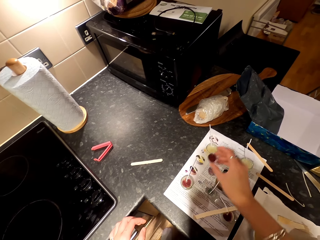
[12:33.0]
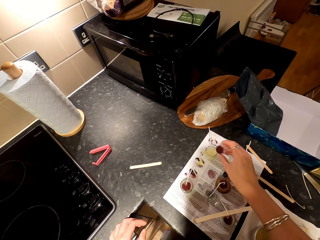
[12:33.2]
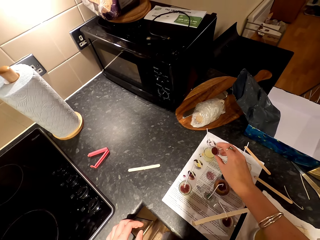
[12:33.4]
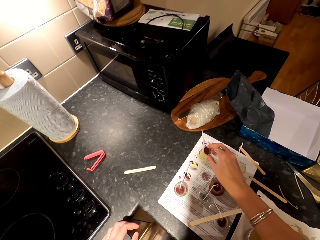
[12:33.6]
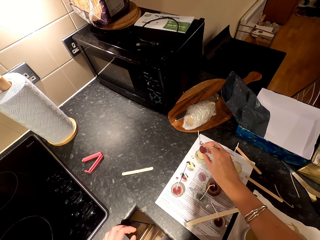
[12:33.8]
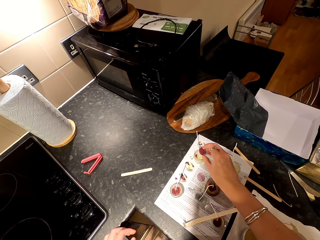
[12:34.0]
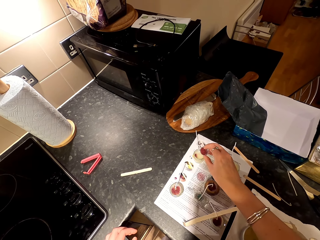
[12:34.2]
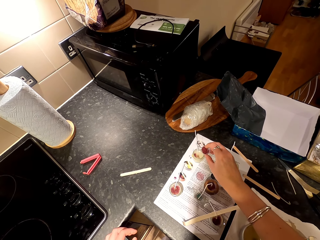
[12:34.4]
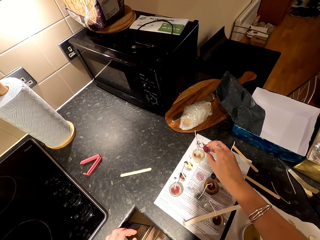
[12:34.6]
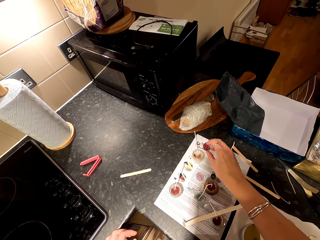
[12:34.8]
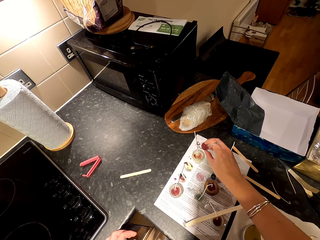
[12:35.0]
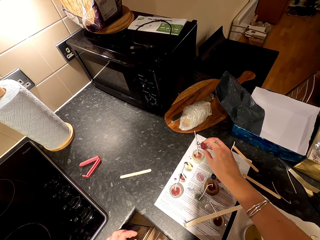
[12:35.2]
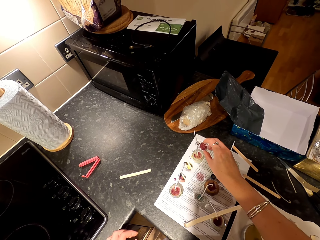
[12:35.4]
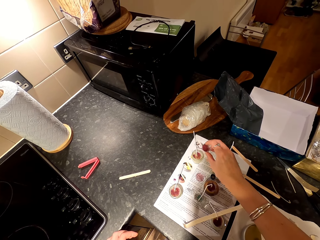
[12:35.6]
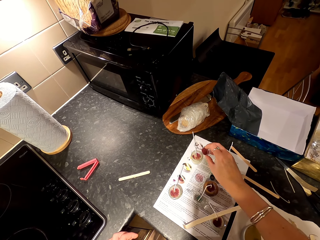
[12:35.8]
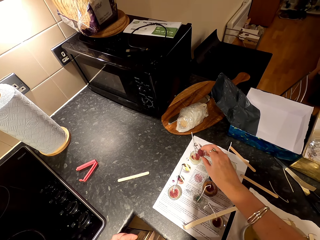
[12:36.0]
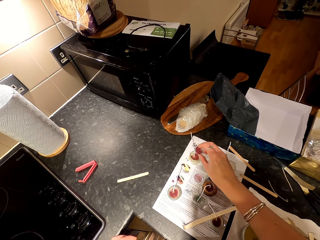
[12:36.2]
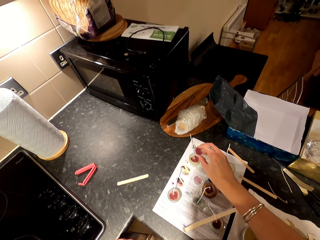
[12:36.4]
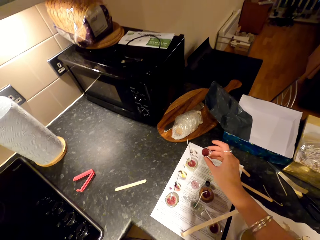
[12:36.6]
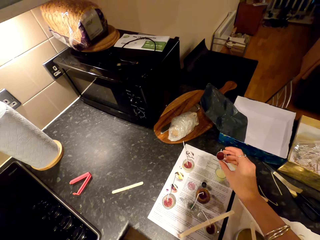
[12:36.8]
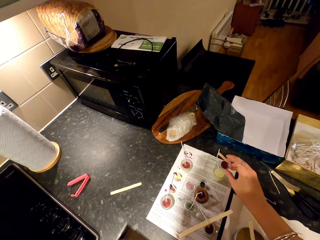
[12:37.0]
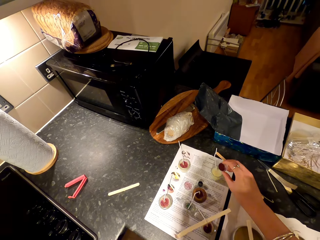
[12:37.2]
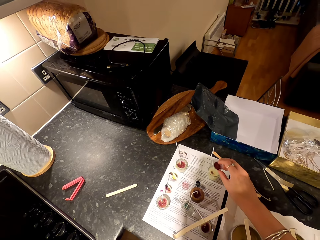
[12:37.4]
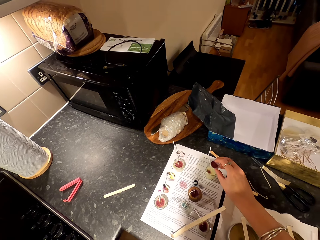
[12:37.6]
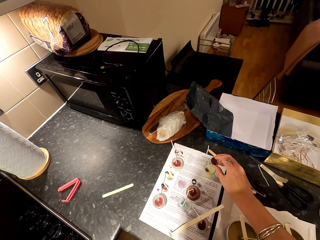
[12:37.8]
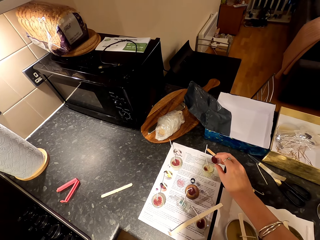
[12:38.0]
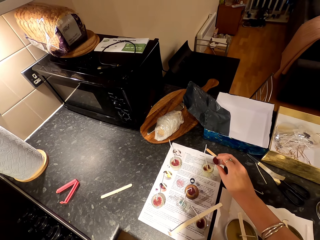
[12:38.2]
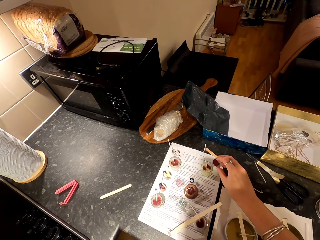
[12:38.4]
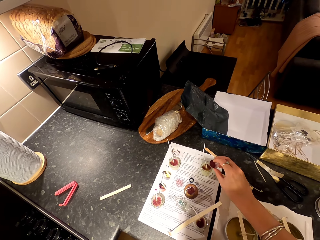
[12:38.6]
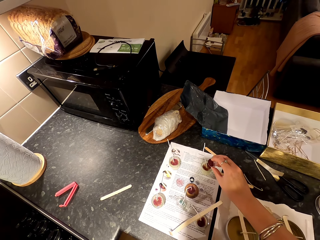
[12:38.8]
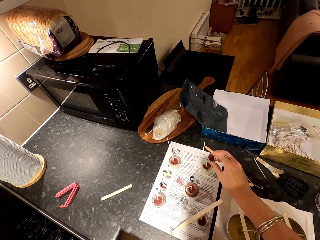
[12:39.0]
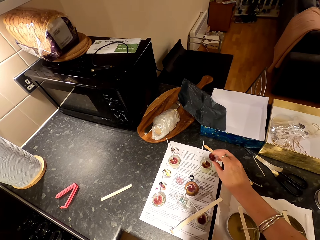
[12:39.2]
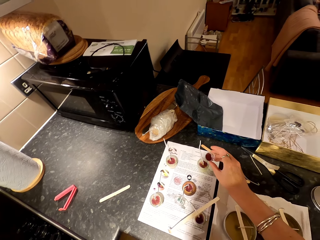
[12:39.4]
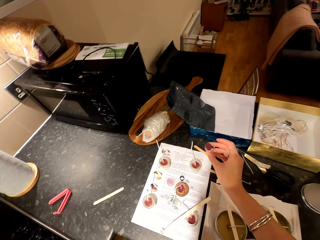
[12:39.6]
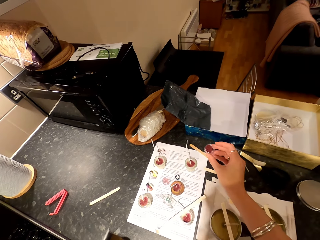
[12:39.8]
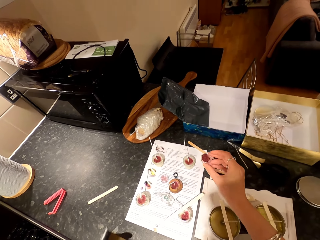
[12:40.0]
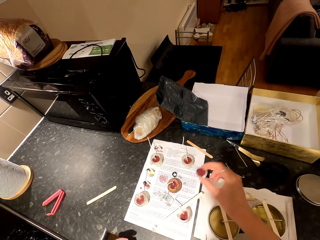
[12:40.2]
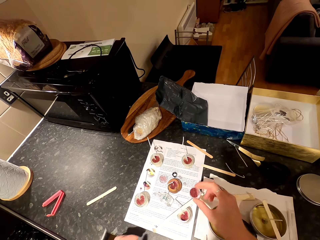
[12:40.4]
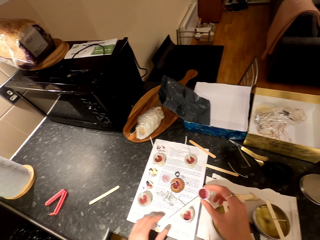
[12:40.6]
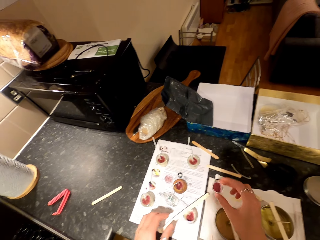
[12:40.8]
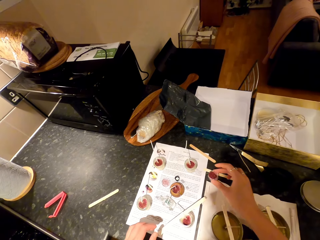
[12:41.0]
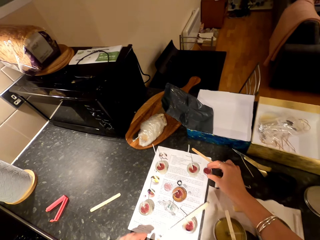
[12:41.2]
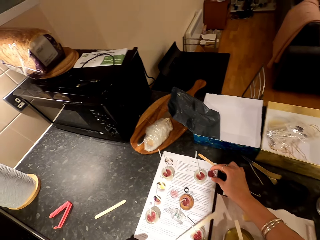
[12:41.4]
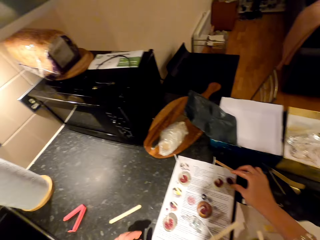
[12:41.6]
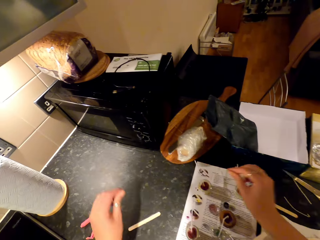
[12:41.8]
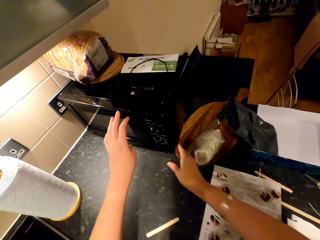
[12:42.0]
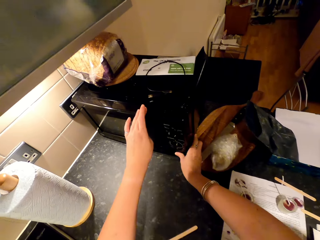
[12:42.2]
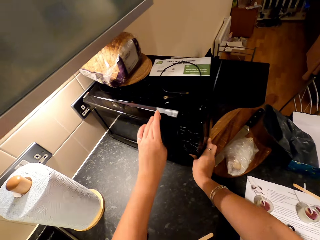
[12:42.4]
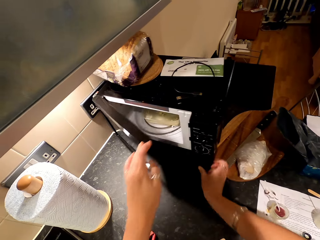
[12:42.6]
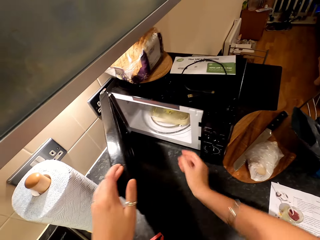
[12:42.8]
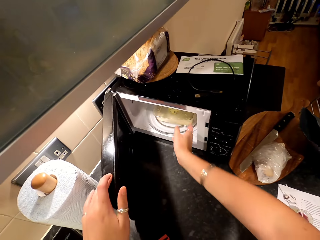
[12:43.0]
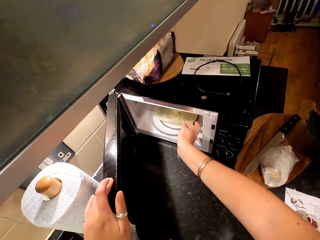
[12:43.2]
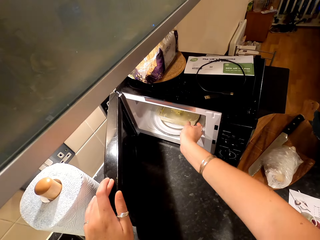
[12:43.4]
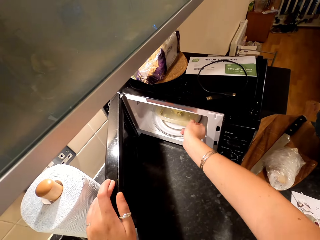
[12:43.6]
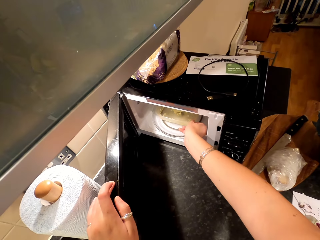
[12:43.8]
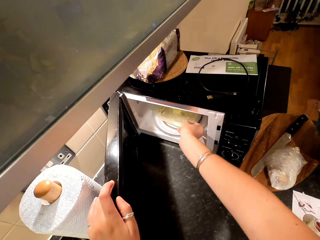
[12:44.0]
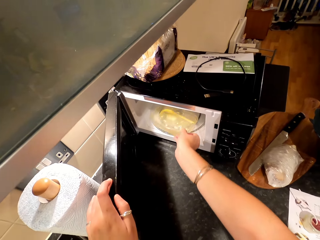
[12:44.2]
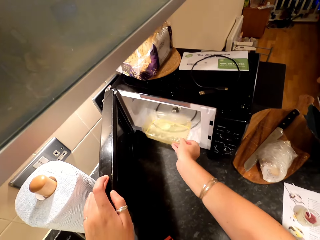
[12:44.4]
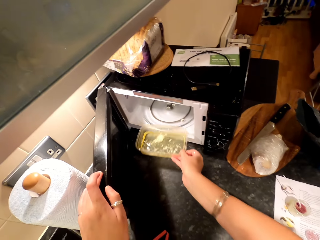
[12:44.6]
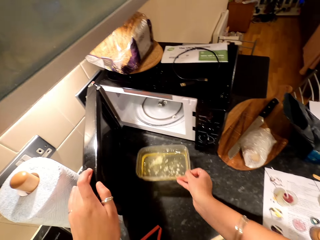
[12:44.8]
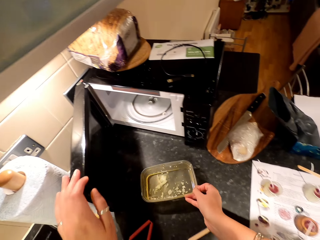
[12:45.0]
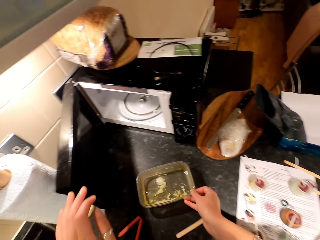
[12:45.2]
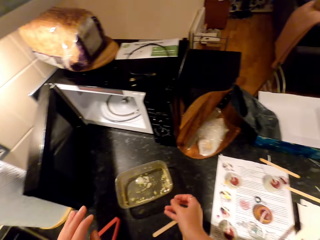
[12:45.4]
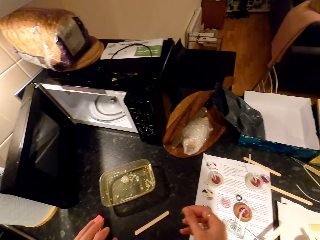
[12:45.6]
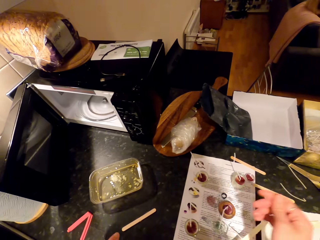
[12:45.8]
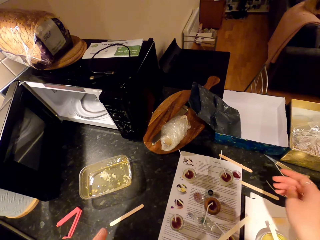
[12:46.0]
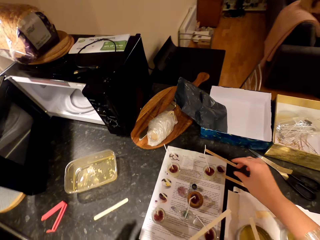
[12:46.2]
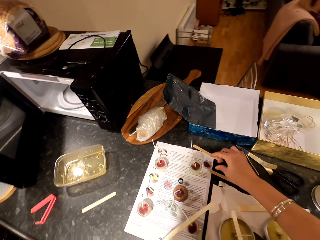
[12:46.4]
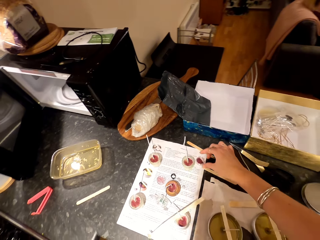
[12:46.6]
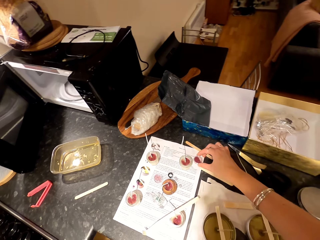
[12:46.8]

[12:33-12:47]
The camera wearer moves a hand around. They put something in the candle container. They move a hand around. They put something in the candle container. They move hands around. They put a container on the paper. They open the microwave oven. They bring out a bowl or dish of something. They put the dish on the countertop. A woman sits on the couch.

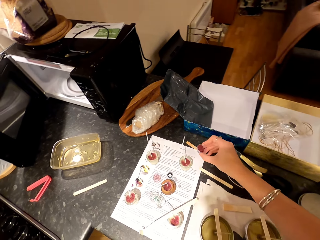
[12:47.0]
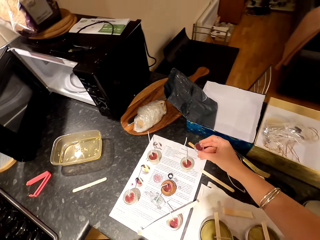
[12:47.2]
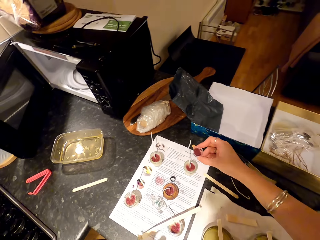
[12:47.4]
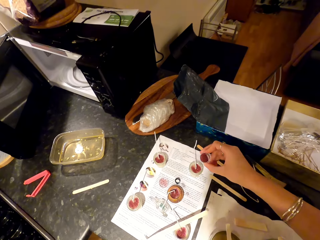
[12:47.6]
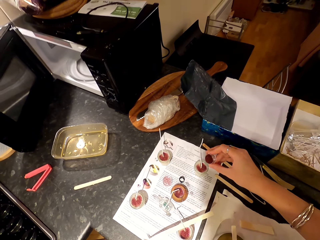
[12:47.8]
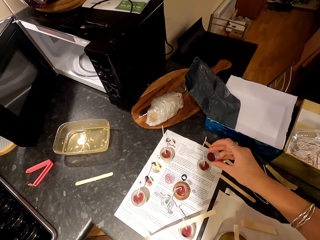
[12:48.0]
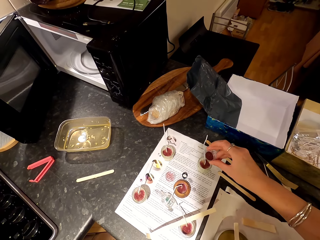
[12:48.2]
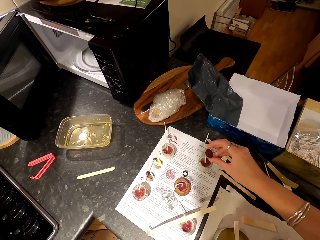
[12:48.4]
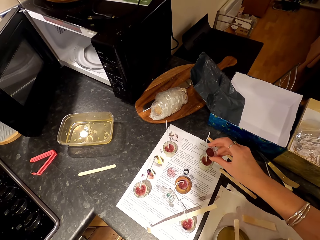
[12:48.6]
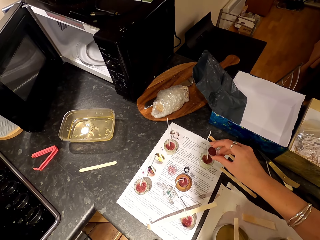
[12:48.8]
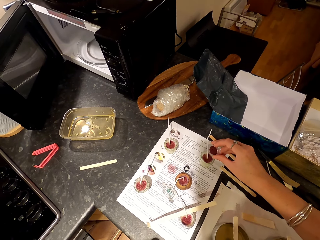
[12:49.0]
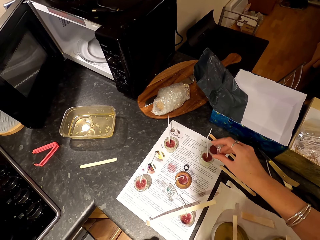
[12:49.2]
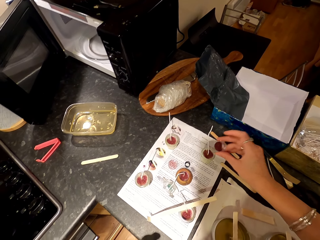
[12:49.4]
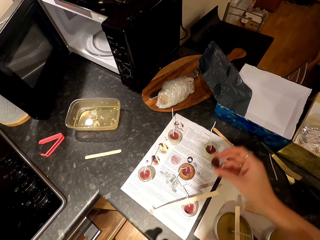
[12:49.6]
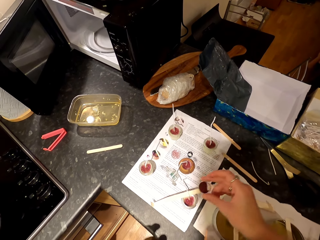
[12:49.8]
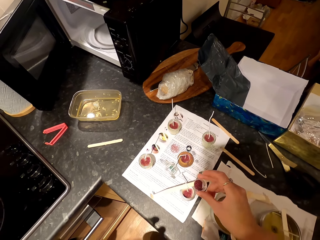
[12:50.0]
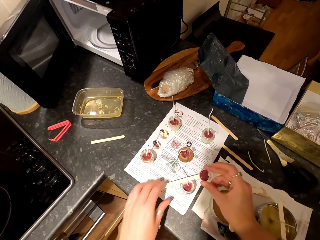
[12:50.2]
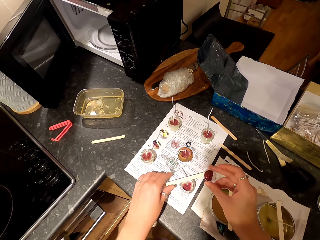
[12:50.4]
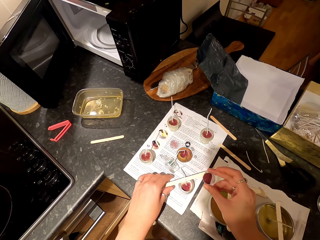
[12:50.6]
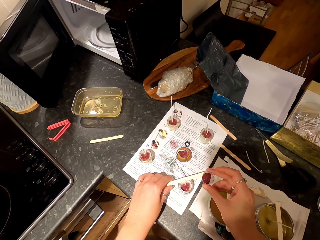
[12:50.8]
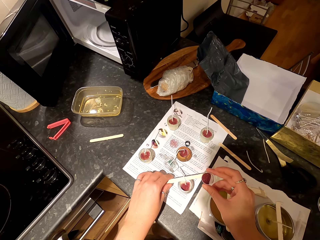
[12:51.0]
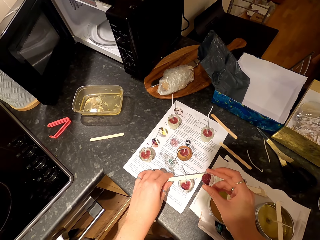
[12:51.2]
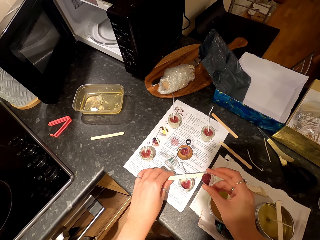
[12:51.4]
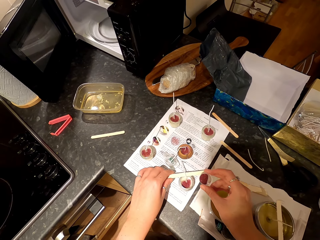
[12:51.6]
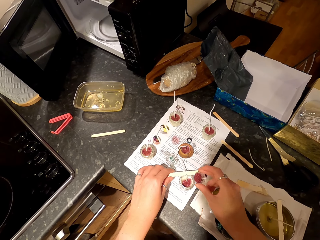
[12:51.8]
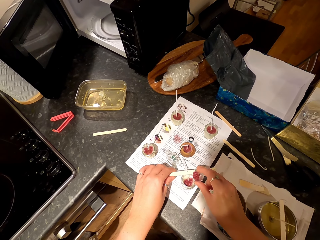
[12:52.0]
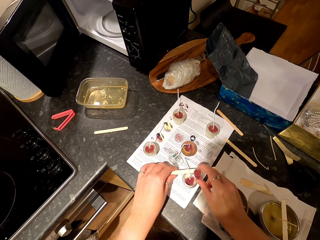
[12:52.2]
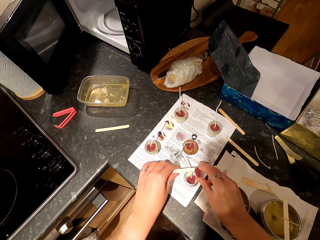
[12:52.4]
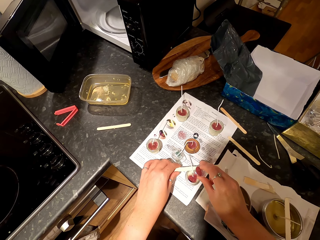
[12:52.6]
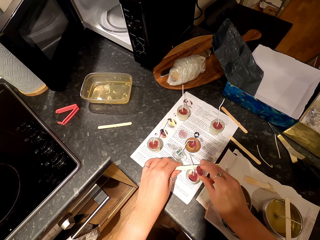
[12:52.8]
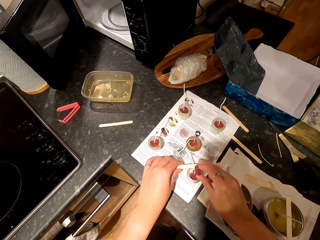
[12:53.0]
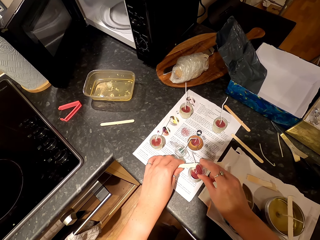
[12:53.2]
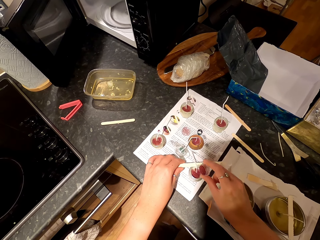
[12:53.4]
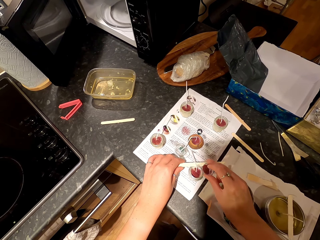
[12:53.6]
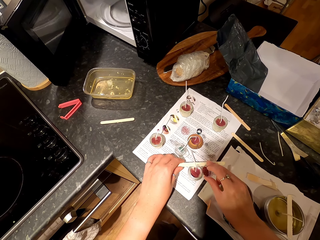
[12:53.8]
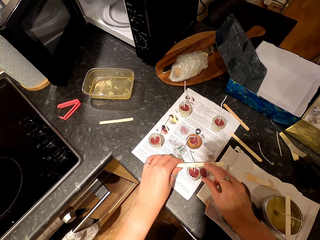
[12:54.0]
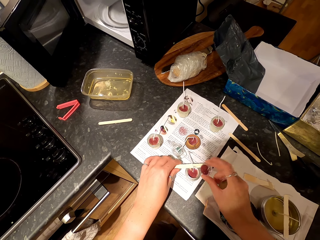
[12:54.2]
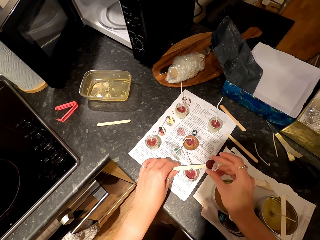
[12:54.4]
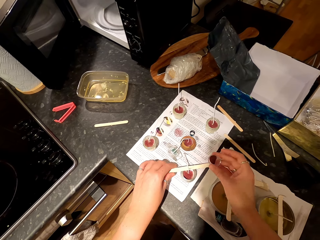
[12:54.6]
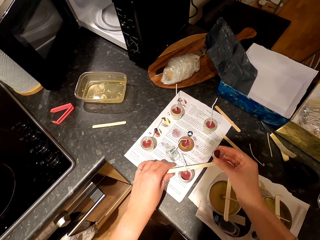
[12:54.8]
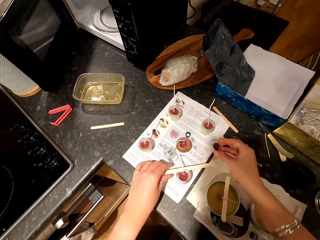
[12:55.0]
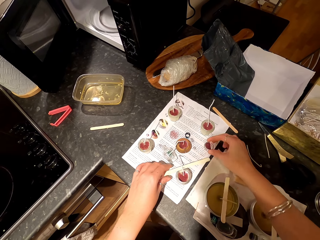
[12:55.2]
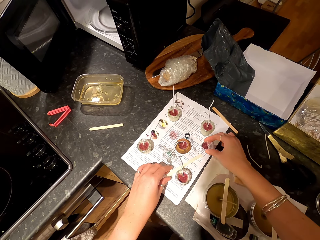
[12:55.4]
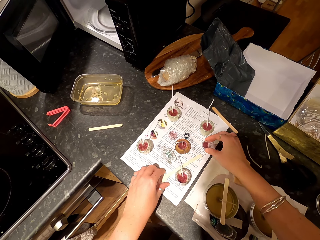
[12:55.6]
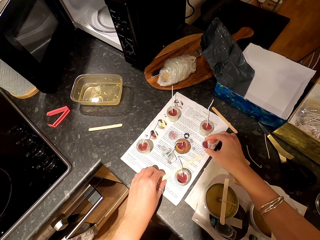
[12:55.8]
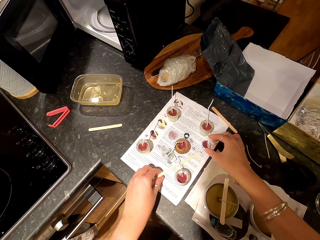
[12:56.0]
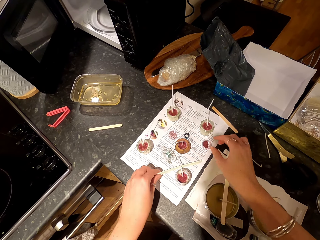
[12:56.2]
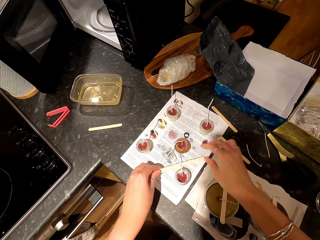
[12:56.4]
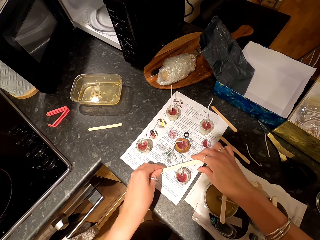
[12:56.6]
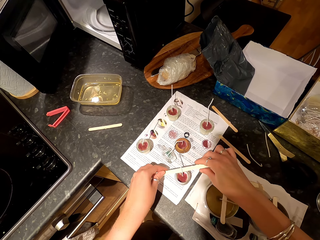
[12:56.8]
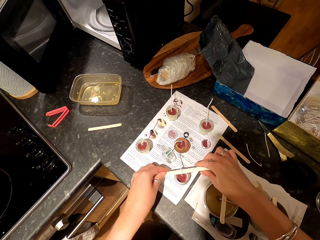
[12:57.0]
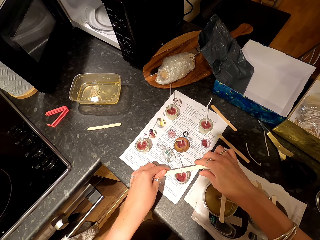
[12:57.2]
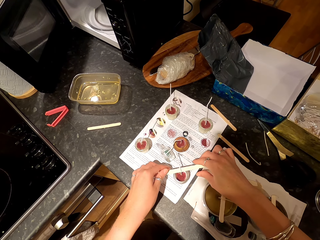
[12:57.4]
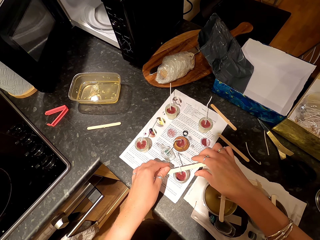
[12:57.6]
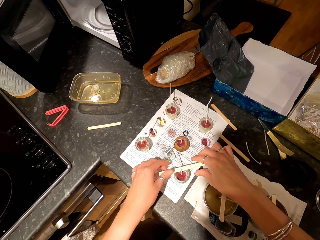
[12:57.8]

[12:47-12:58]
The camera wearer picks up a container on the paper. They pour something into the candle container. They move a hand around. They hold a stir bar. They move a popsicle stick on the candle container. They pour something into the candle container. They put the container on the paper. They move the popsicle stick on the candle container. They hold the stir bar.
